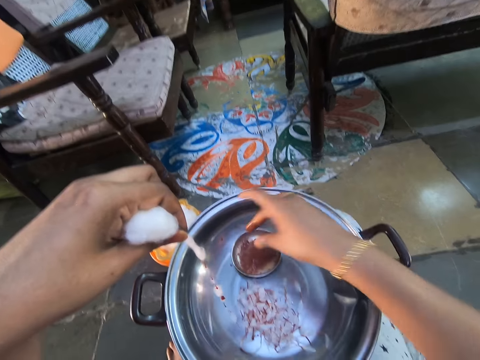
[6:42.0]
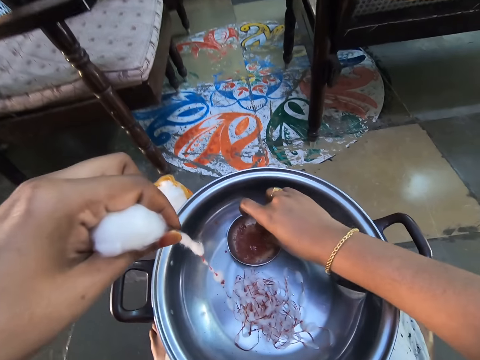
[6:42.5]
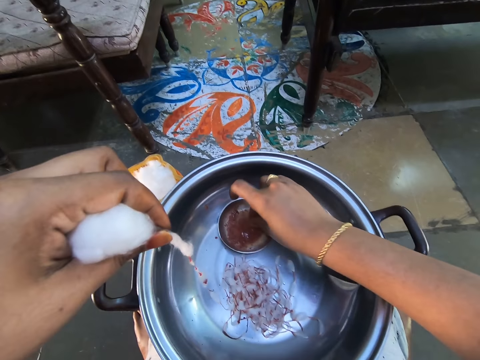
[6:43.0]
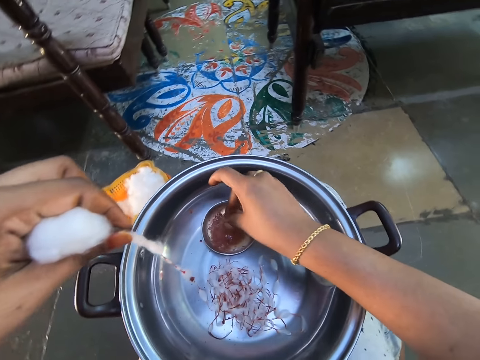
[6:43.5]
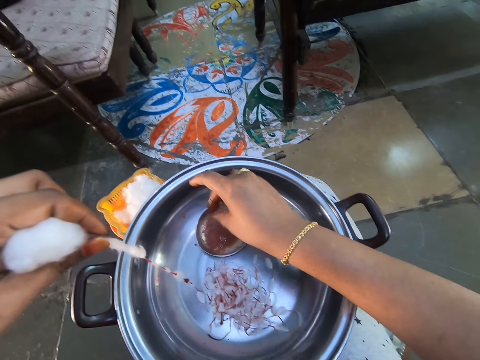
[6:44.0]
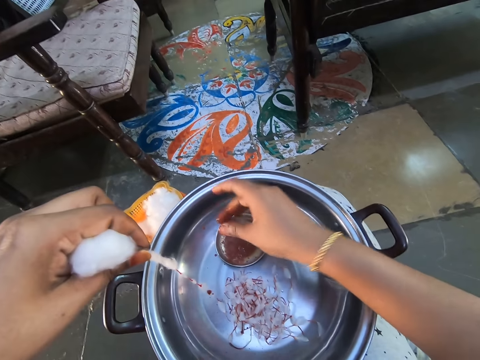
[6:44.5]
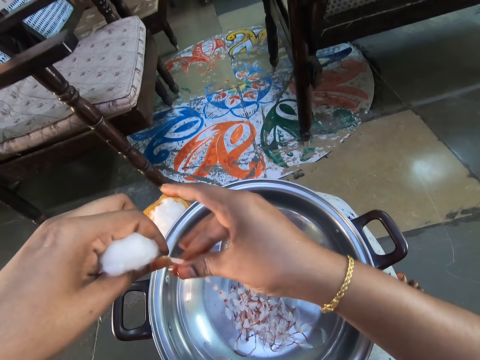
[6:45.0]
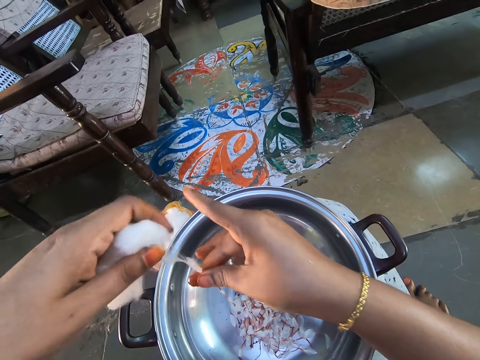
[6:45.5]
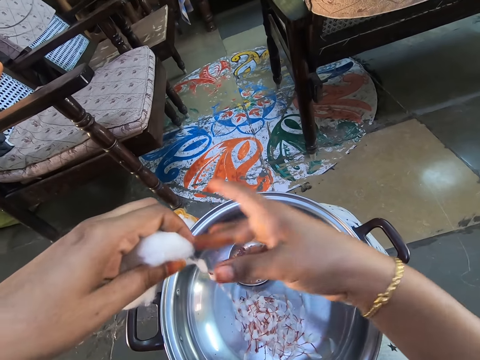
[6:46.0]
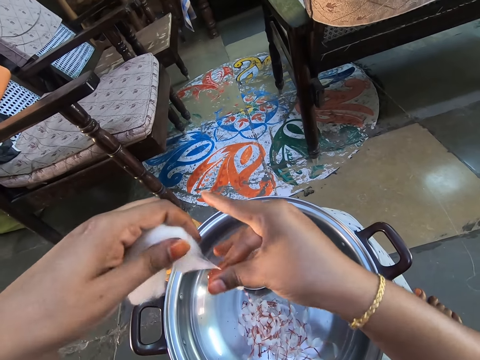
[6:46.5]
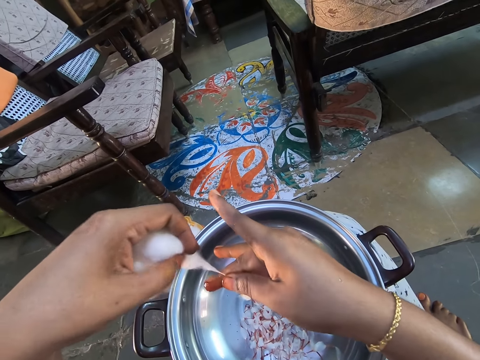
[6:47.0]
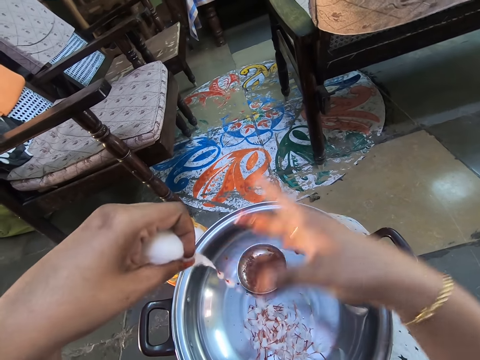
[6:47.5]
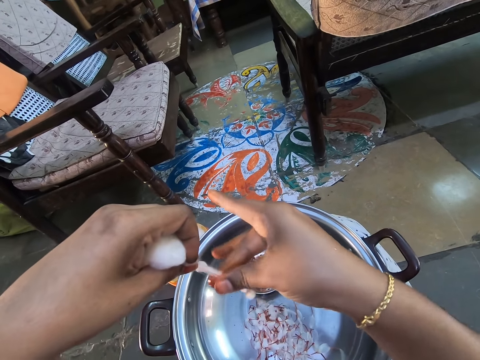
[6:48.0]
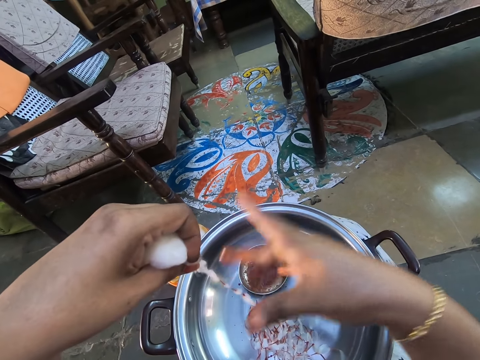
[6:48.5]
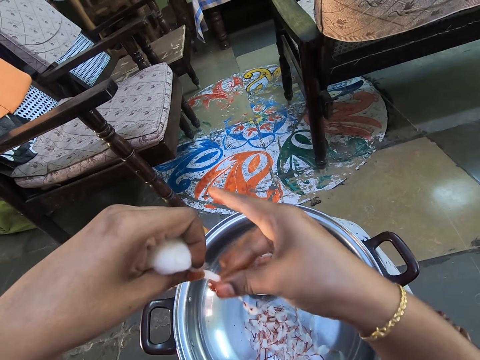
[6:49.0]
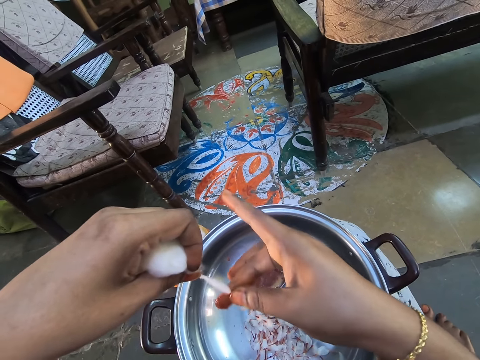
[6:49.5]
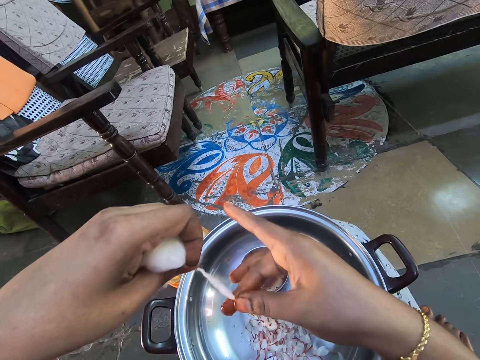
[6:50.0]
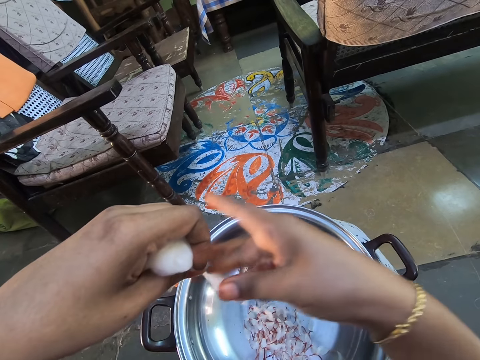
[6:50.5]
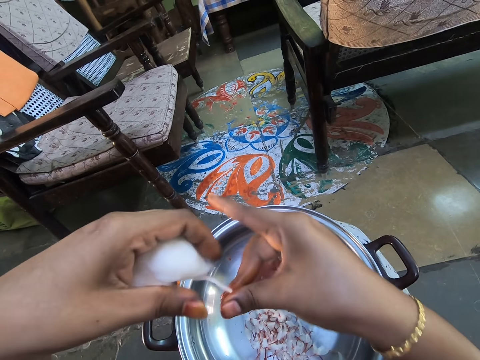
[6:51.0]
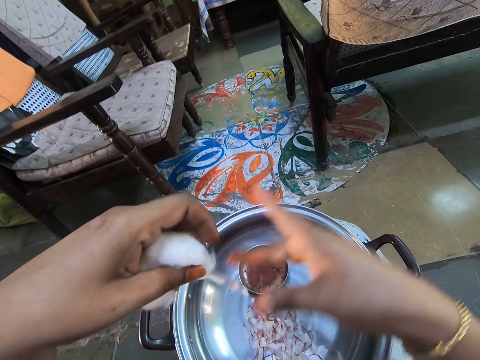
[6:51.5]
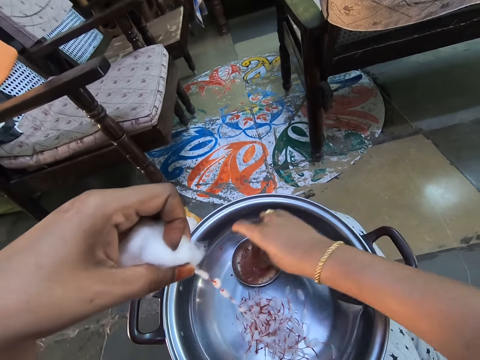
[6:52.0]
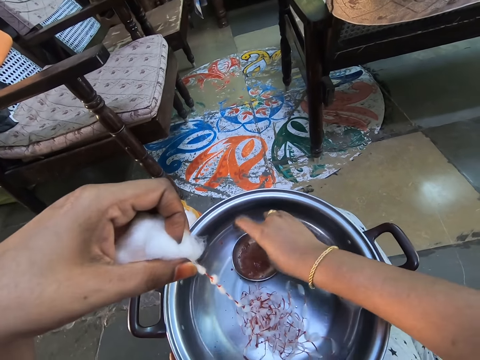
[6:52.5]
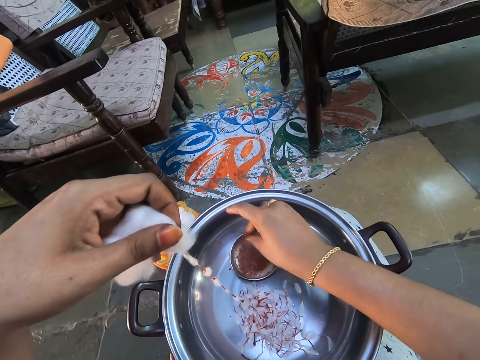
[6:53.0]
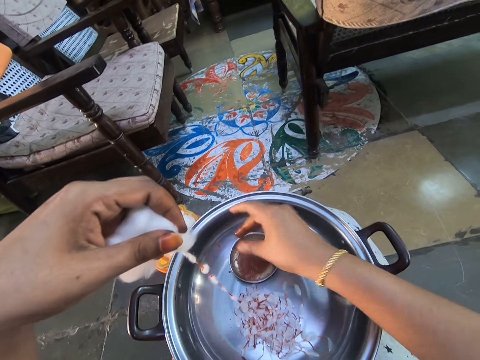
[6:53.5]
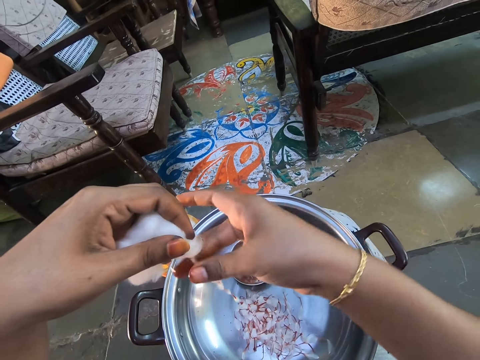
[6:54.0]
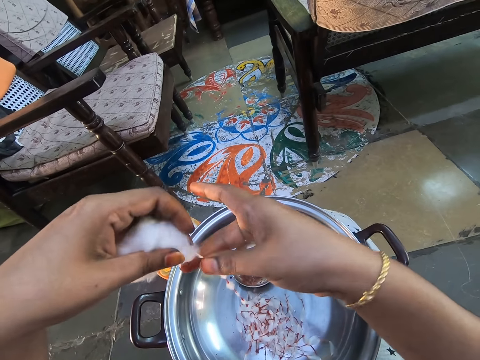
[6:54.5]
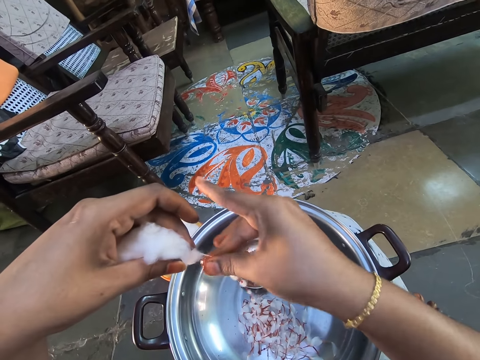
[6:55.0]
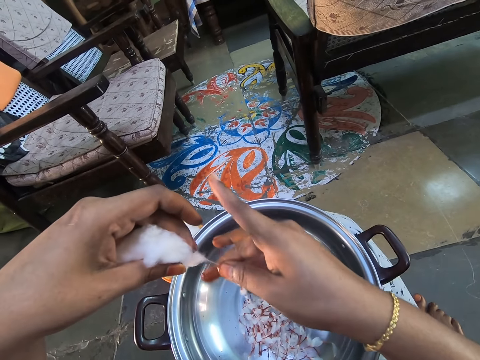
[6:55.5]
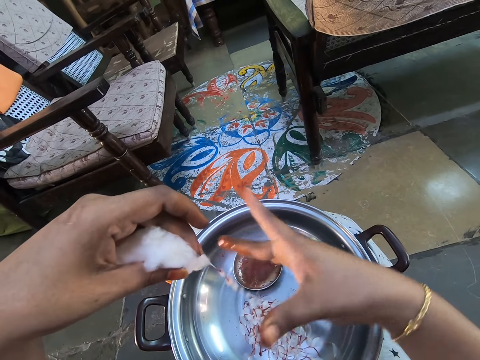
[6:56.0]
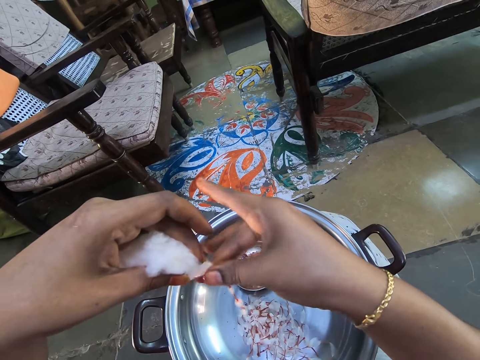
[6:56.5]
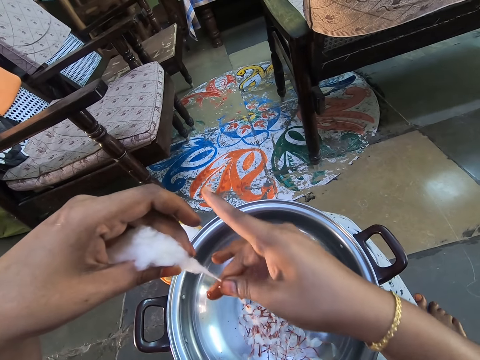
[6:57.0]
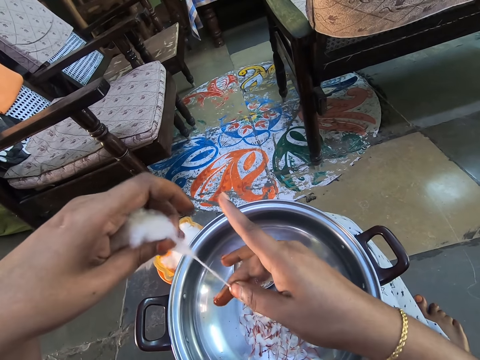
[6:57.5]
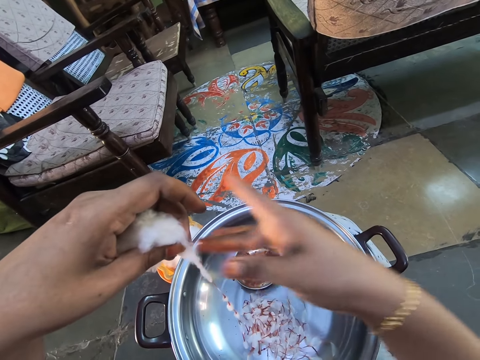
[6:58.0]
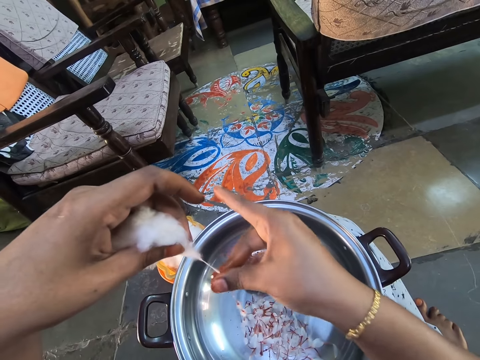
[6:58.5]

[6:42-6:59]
The camera wearer dips fingers in the solution. They scoop something on the plate. They stain the brown solution on the cotton wool. They scoop something on the plate, dip fingers in the solution, and stain the brown solution on the cotton wool.

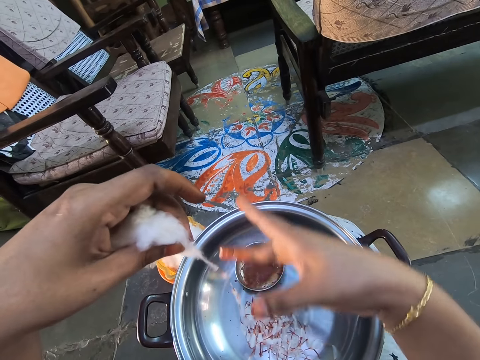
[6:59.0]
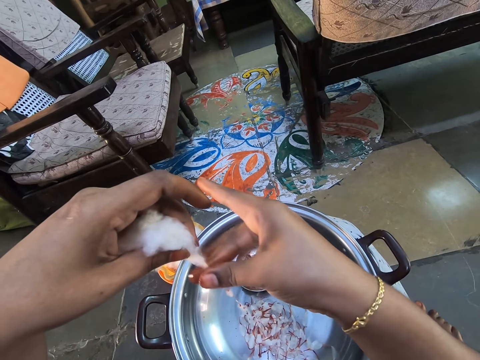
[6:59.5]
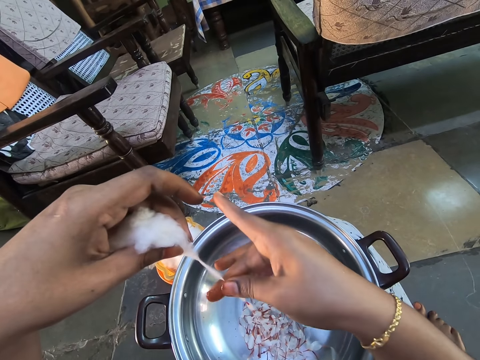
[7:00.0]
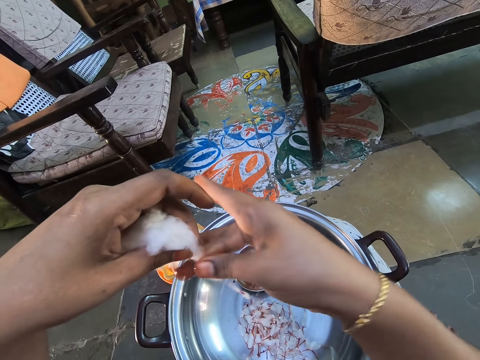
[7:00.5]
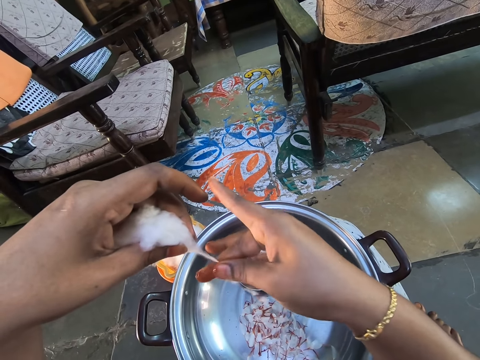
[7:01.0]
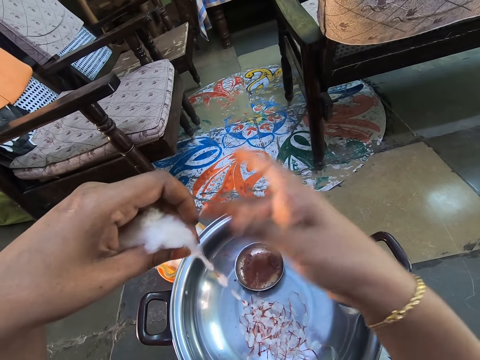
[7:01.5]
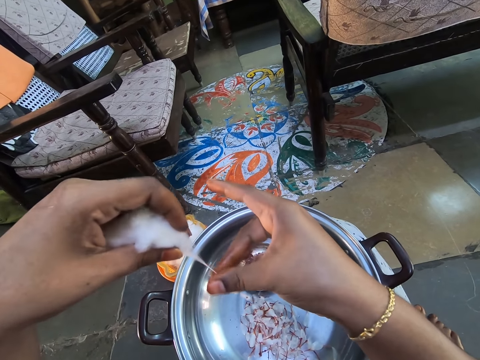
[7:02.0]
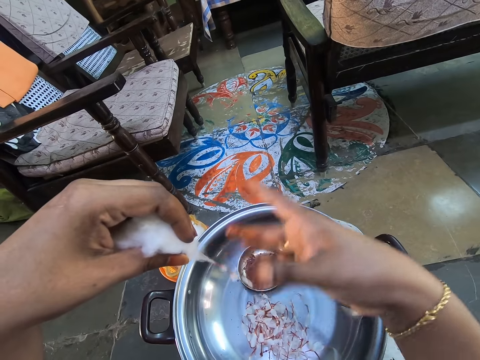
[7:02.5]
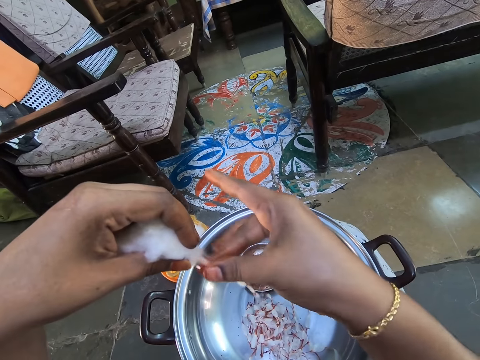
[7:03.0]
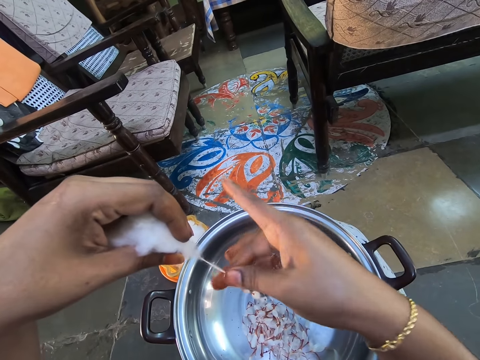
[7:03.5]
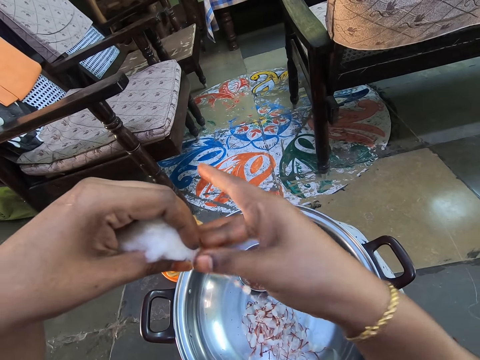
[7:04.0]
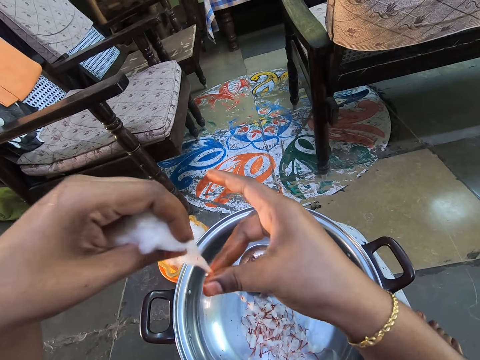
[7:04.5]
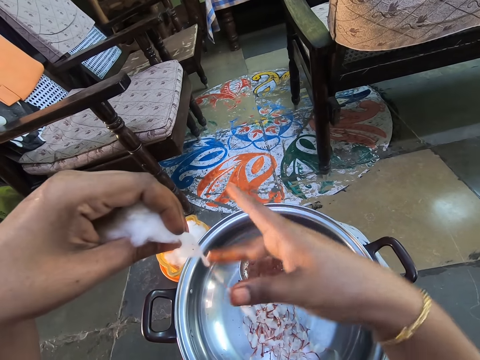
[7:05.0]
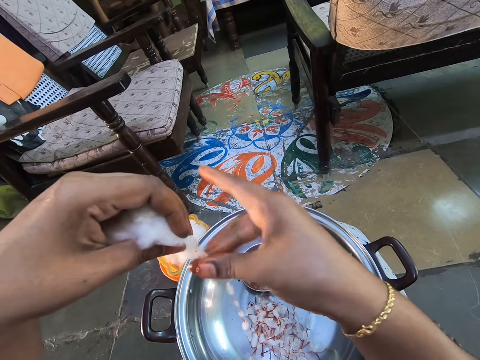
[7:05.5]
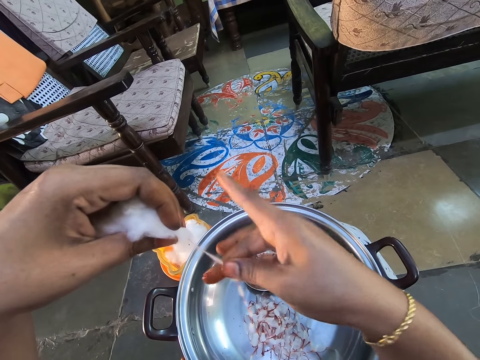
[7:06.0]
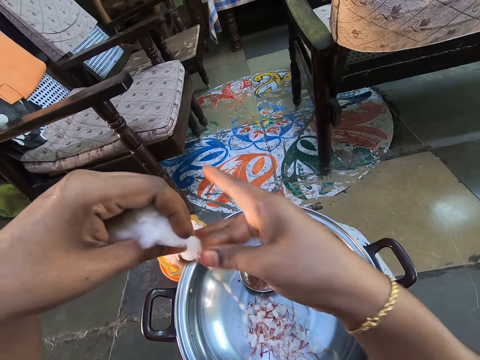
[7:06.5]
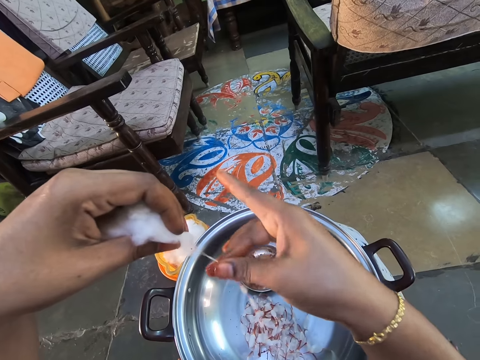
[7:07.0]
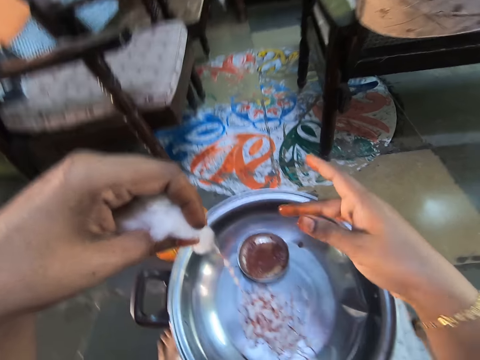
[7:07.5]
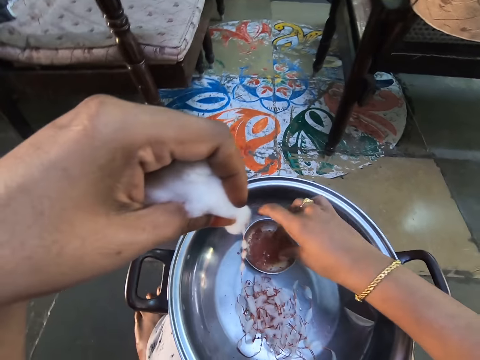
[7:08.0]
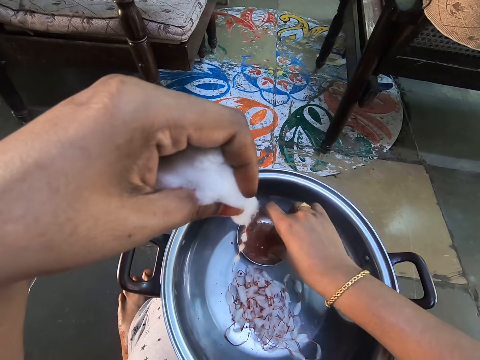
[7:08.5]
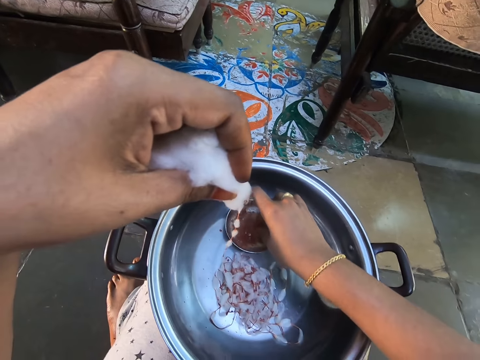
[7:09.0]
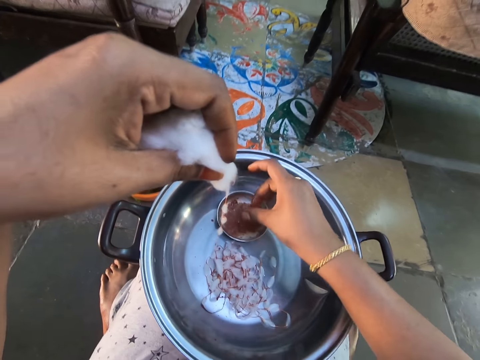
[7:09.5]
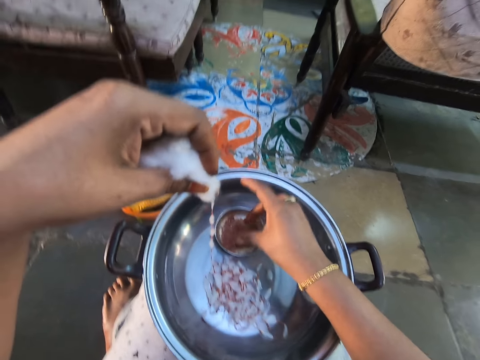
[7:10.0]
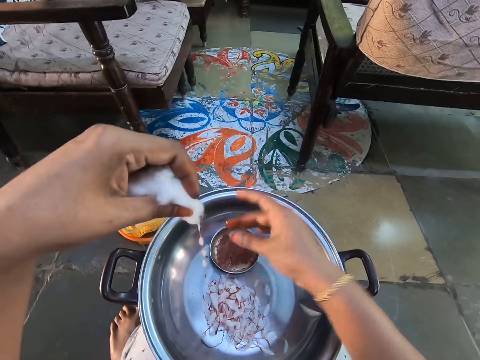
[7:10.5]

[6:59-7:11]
The camera wearer dips fingers in the solution. They scoop something on the plate.
